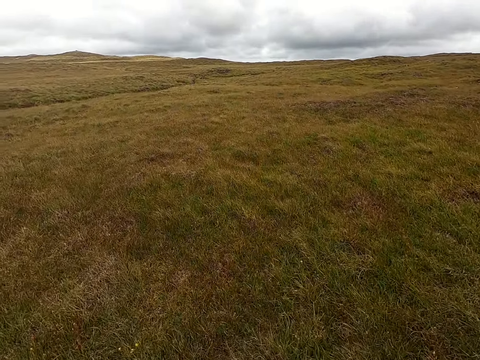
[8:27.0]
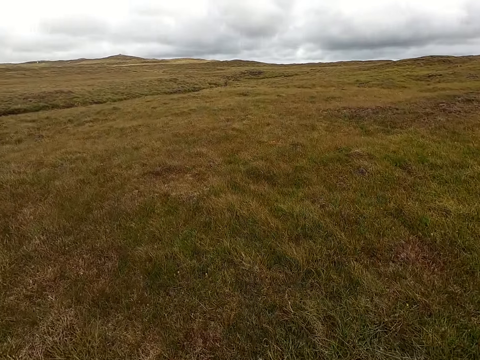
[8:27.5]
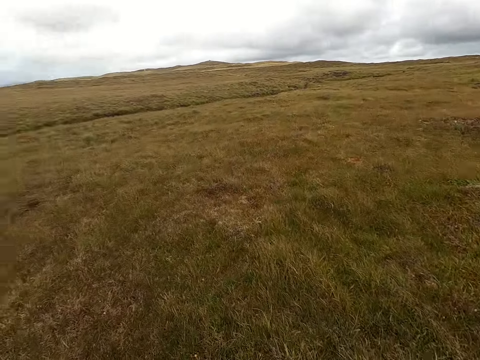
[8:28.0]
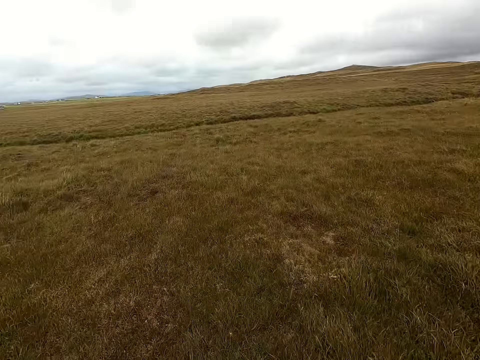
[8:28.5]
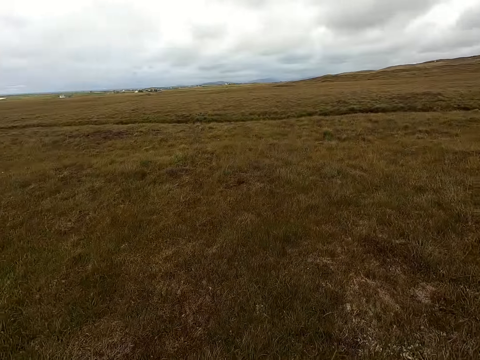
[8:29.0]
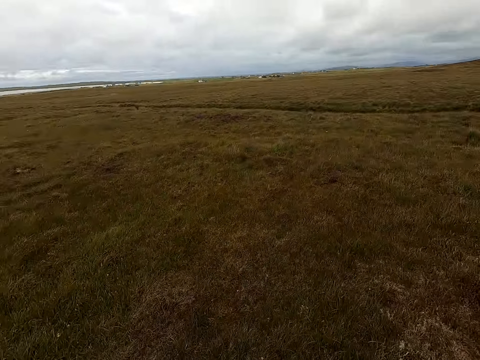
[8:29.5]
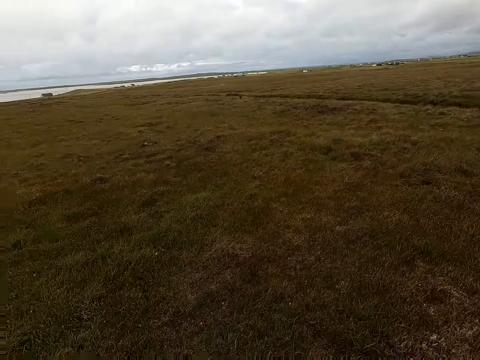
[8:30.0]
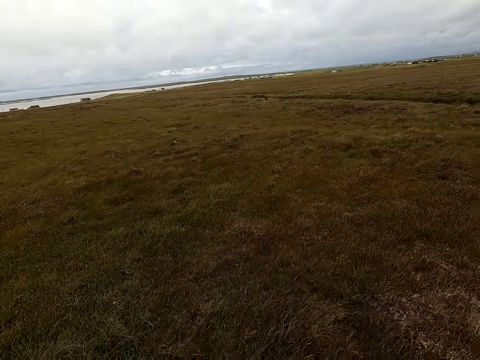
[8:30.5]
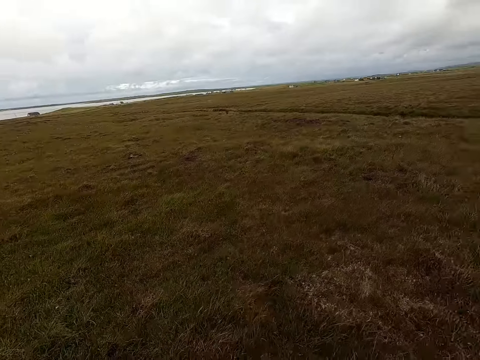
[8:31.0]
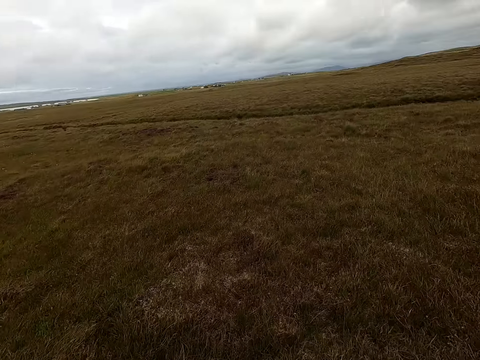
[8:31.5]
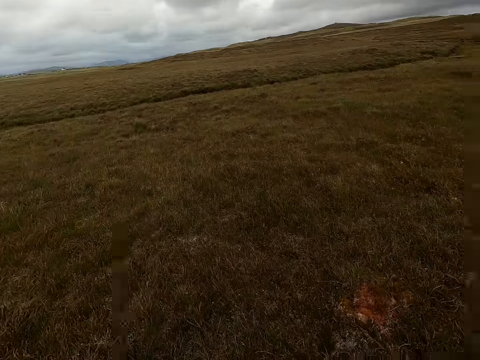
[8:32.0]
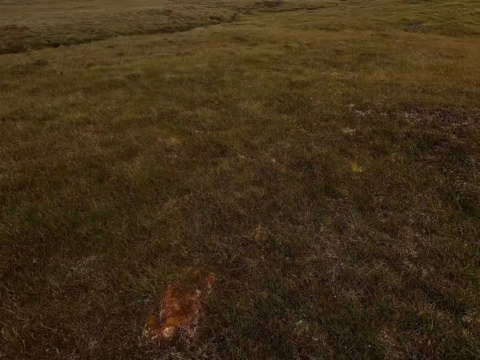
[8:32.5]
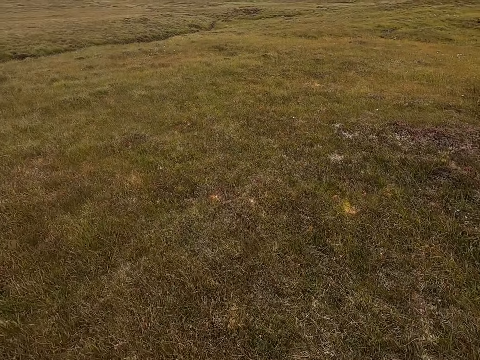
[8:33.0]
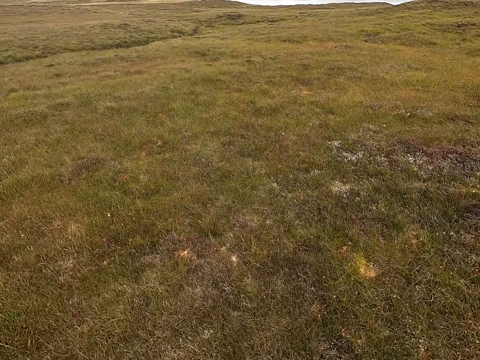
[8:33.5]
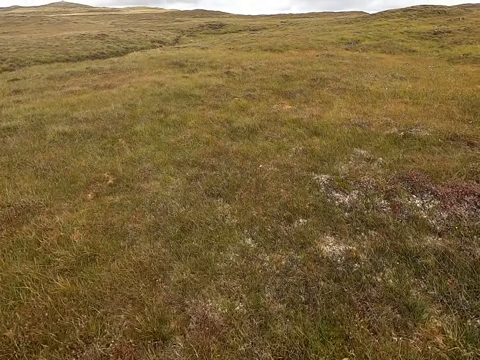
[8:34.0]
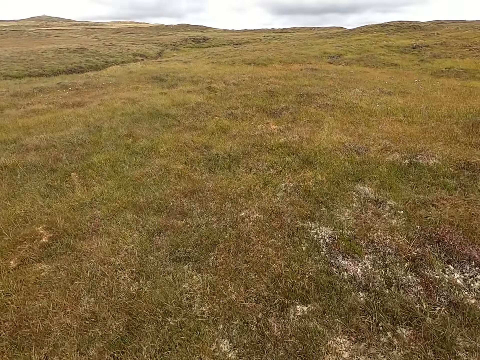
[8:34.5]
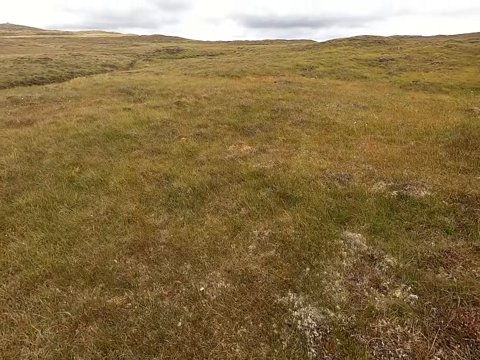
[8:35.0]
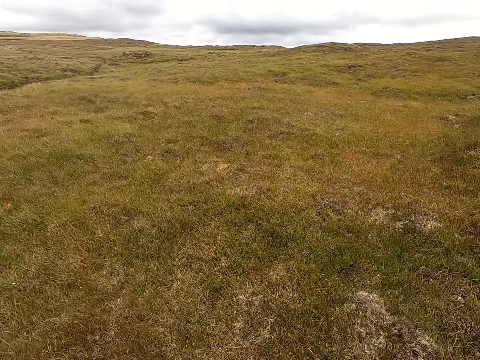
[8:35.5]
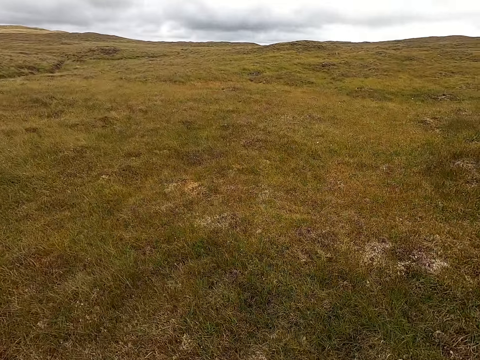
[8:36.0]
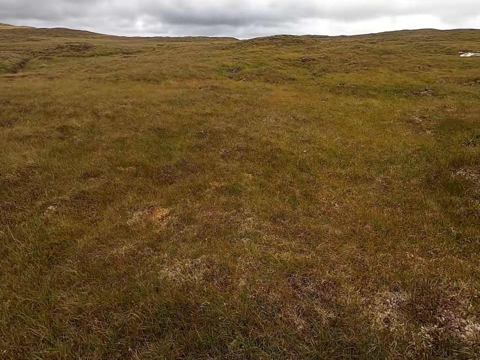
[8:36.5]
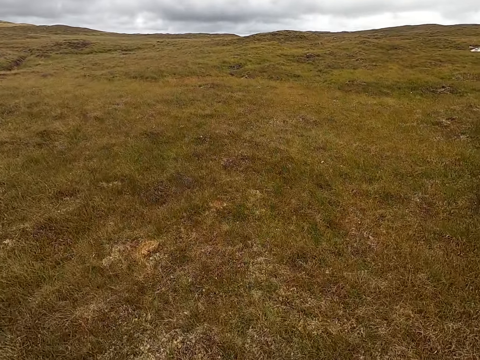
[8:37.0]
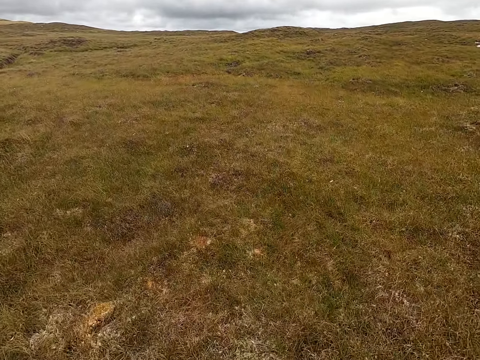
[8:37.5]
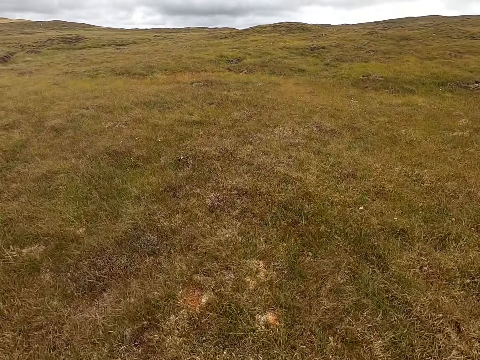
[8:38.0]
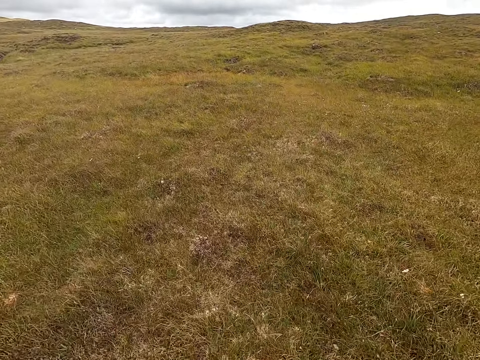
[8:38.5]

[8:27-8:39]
The camera wearer looks around. They walk across the field.

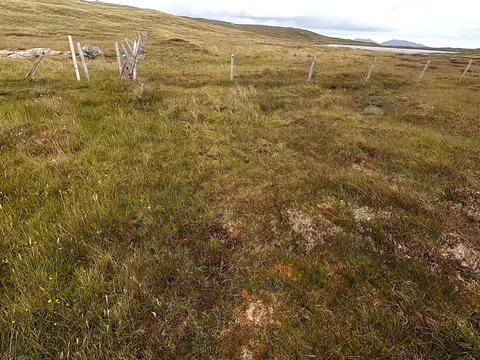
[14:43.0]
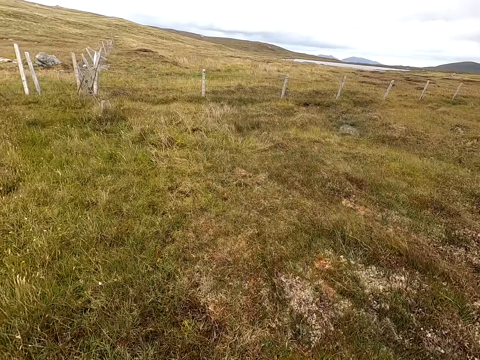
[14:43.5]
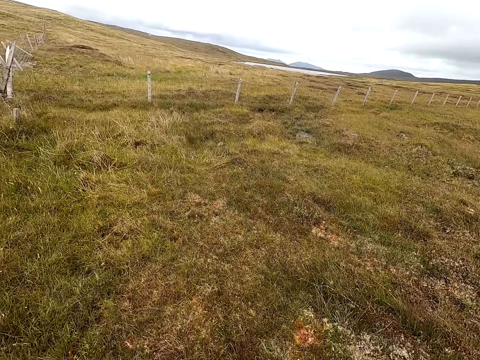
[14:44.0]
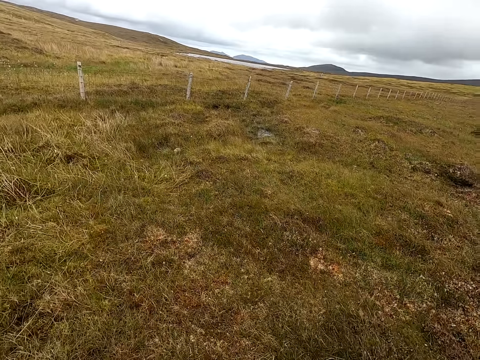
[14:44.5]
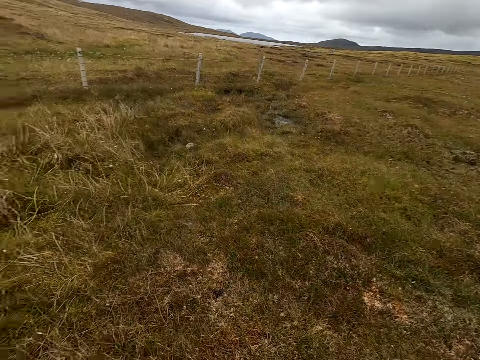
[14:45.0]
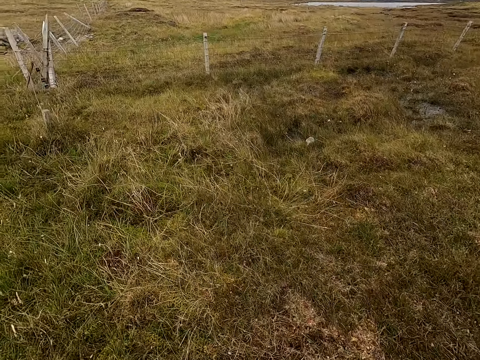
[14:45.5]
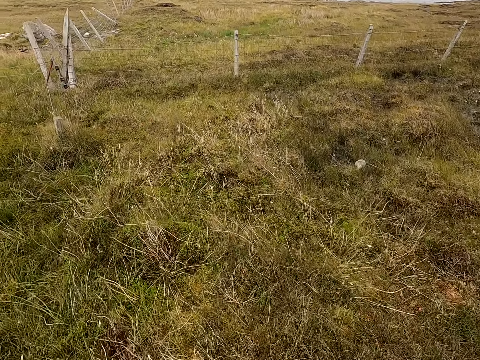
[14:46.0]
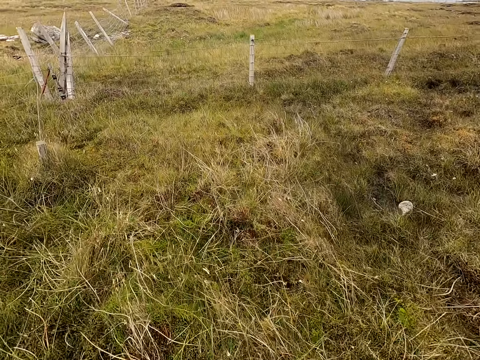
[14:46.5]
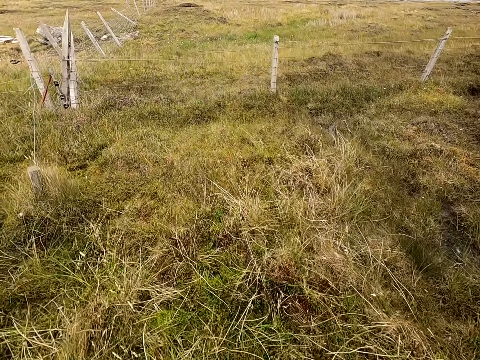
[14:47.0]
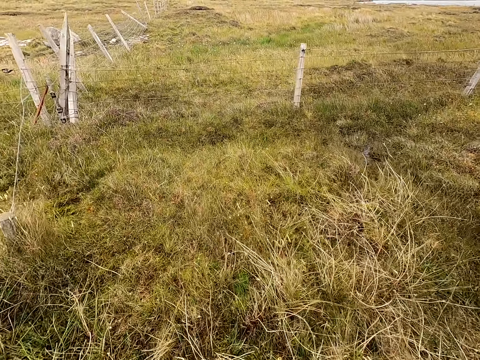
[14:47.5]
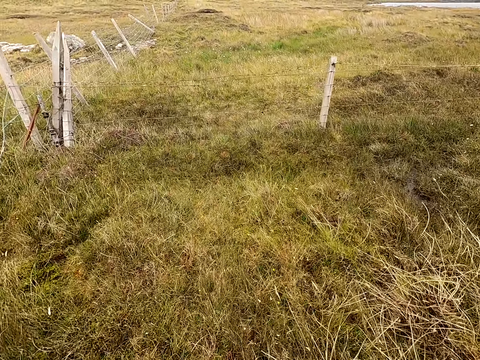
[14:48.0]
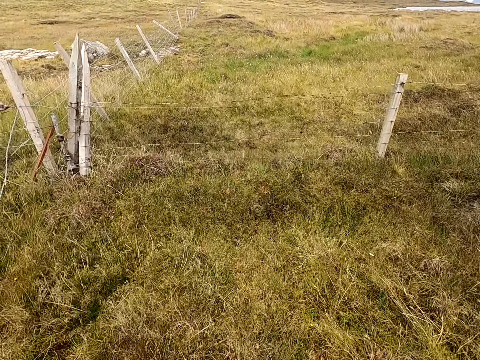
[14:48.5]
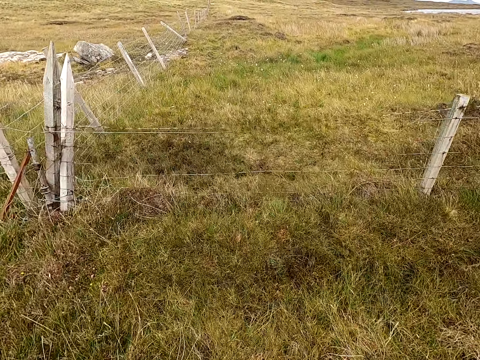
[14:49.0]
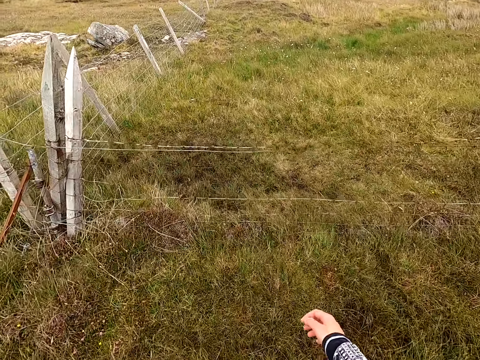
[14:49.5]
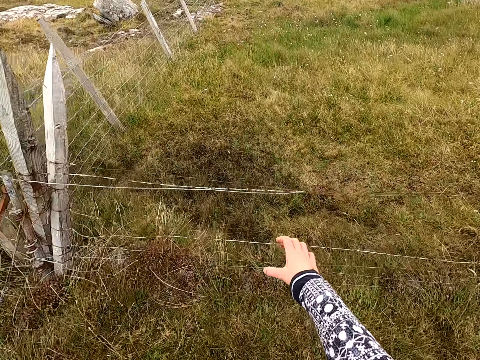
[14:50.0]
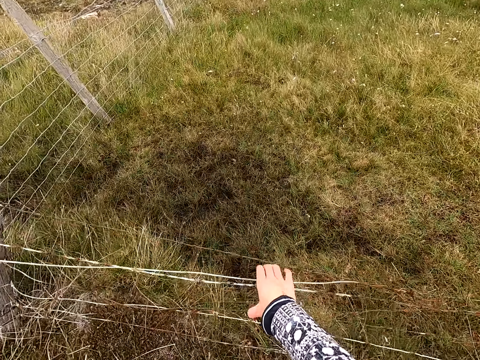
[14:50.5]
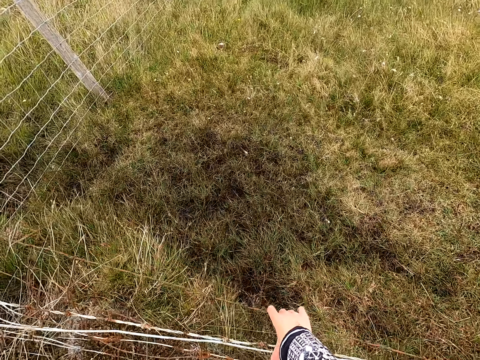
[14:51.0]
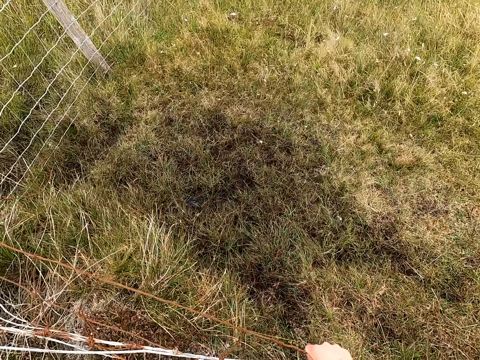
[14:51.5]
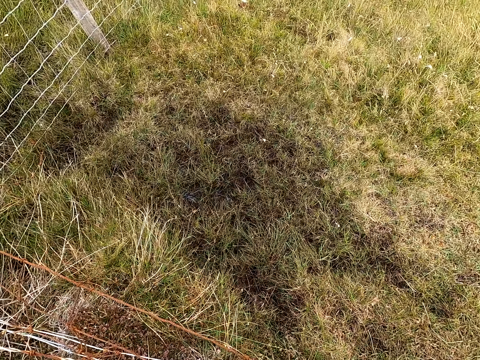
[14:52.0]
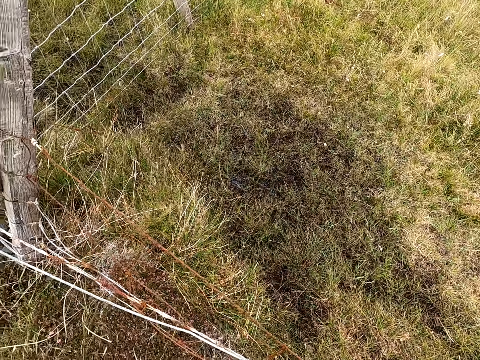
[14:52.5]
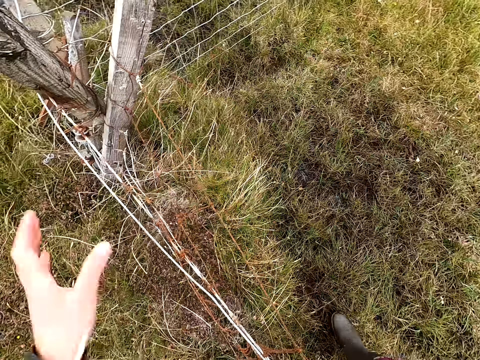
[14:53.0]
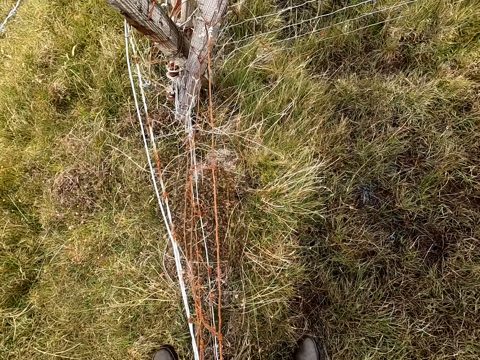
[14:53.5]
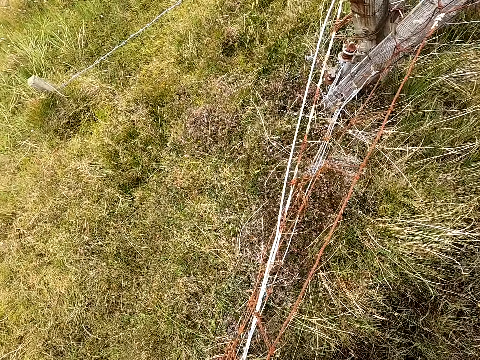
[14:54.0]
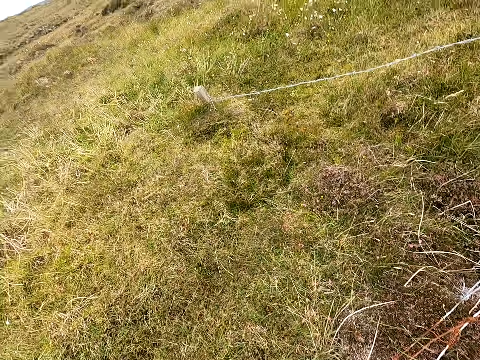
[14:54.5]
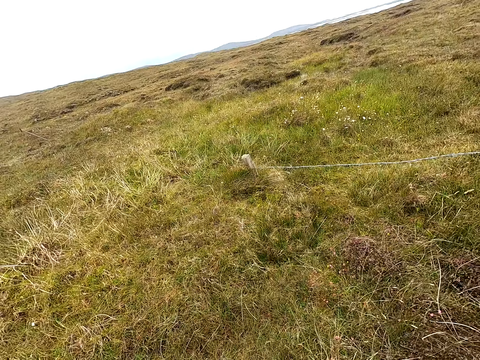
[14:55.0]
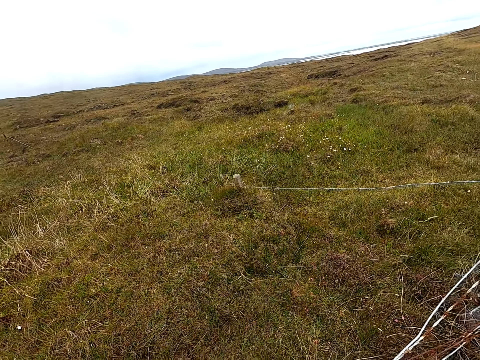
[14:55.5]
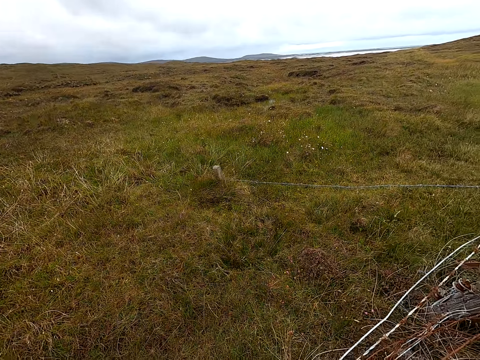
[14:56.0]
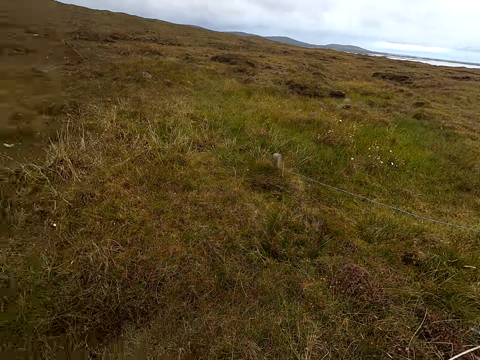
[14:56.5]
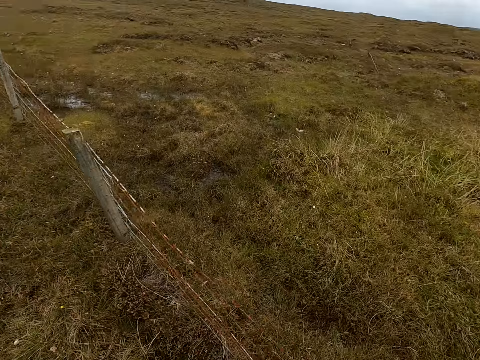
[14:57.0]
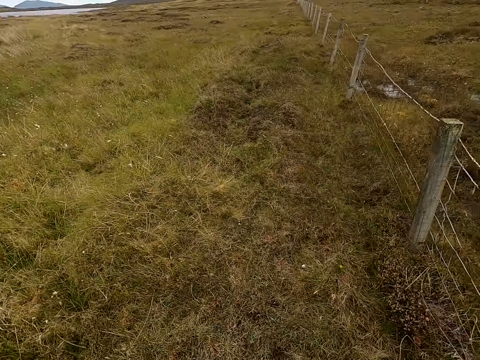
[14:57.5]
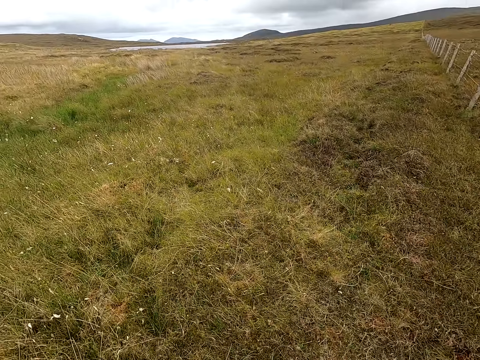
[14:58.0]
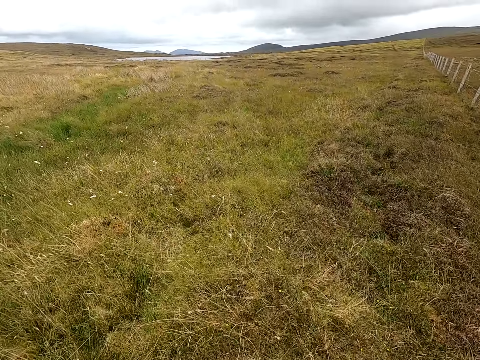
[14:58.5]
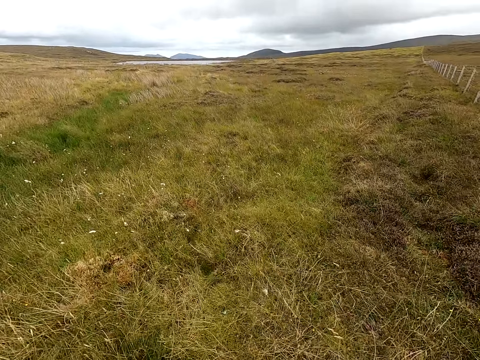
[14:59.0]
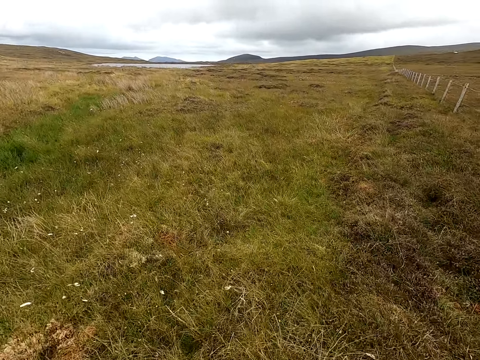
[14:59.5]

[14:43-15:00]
The camera wearer walks and looks around. They touch the fence wire. They jump over the fence. They look around. They turn around. They walk.
